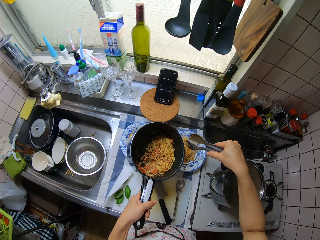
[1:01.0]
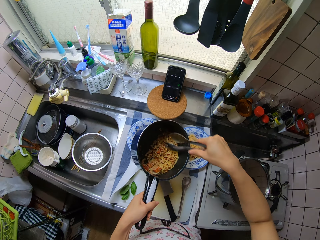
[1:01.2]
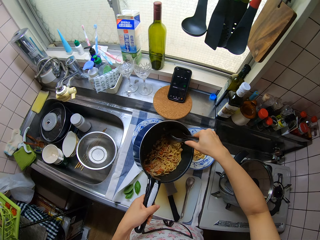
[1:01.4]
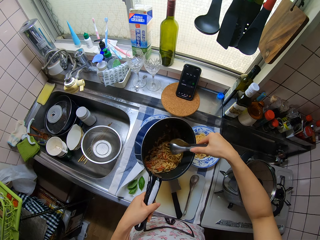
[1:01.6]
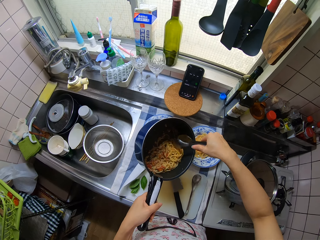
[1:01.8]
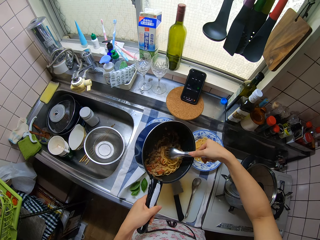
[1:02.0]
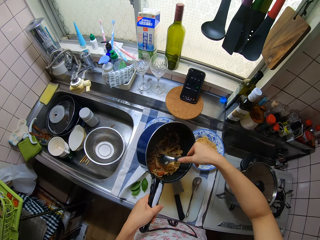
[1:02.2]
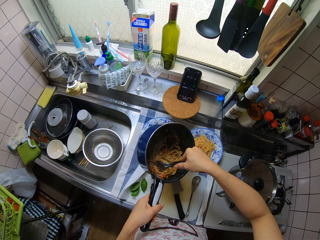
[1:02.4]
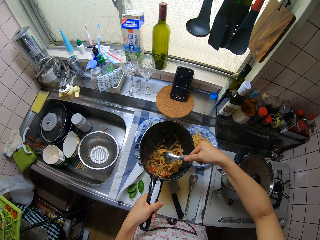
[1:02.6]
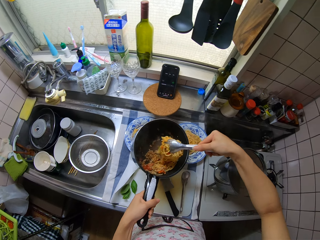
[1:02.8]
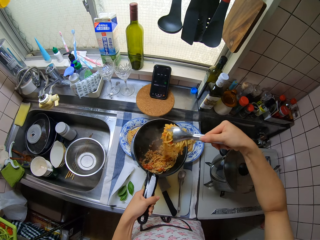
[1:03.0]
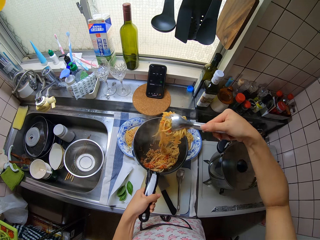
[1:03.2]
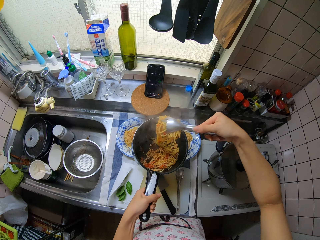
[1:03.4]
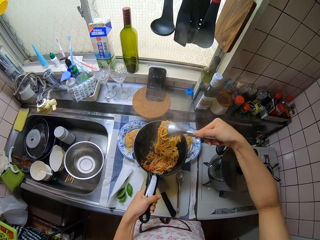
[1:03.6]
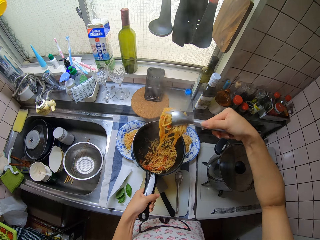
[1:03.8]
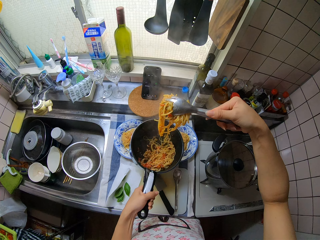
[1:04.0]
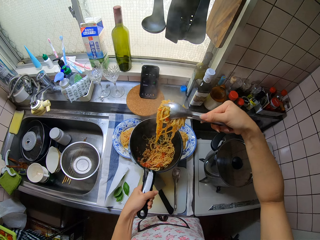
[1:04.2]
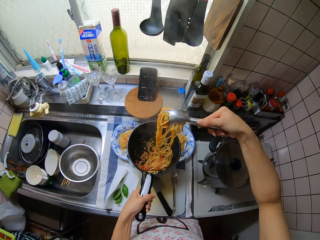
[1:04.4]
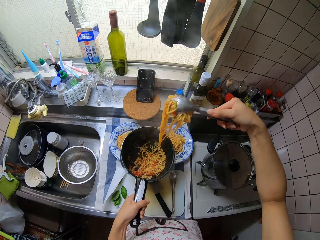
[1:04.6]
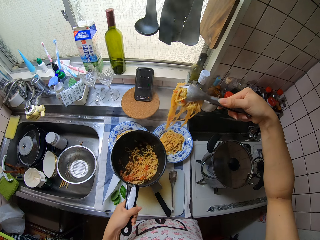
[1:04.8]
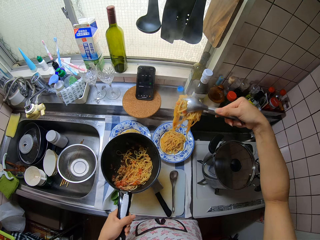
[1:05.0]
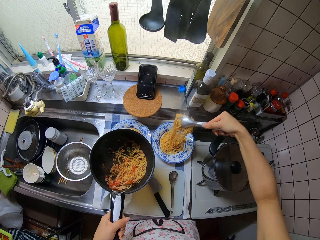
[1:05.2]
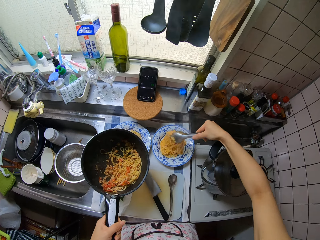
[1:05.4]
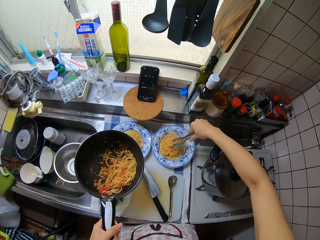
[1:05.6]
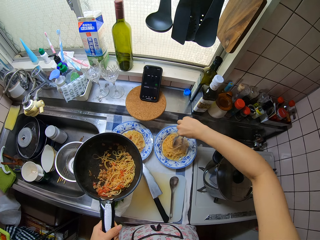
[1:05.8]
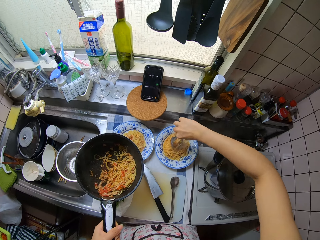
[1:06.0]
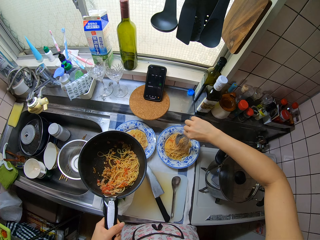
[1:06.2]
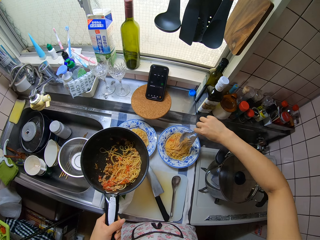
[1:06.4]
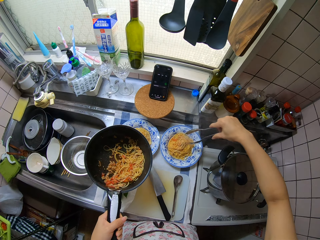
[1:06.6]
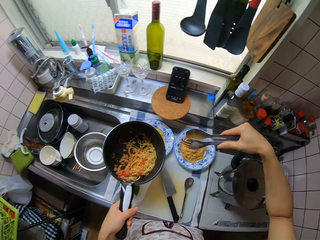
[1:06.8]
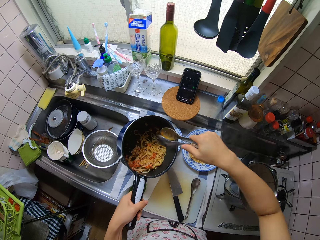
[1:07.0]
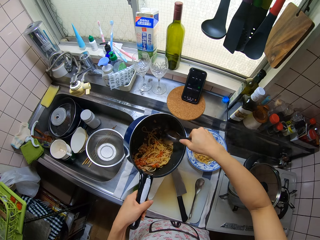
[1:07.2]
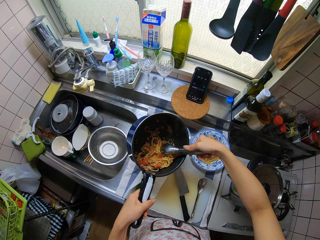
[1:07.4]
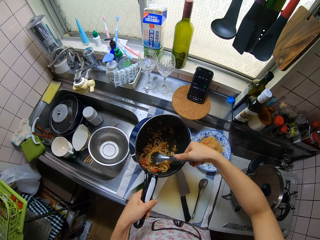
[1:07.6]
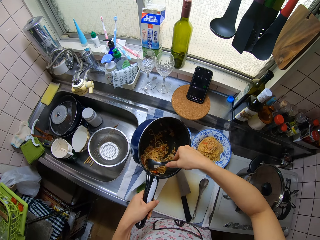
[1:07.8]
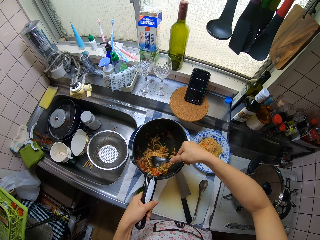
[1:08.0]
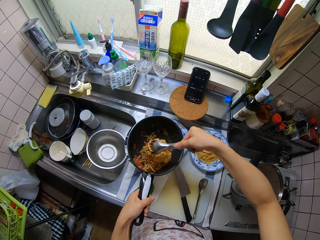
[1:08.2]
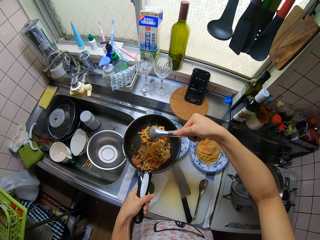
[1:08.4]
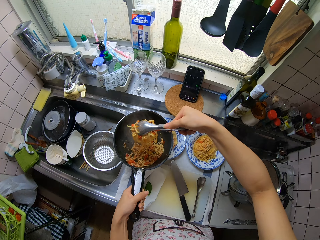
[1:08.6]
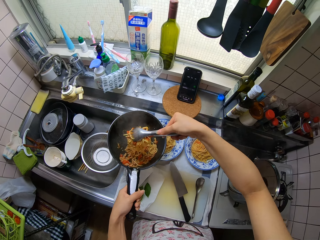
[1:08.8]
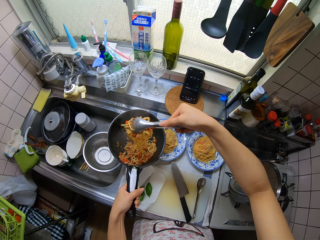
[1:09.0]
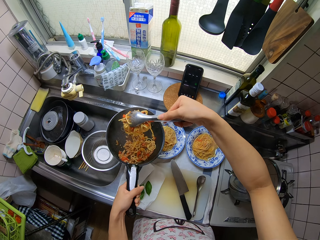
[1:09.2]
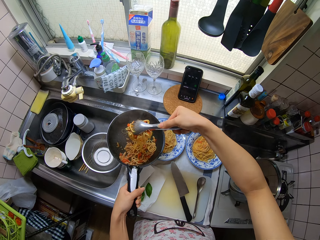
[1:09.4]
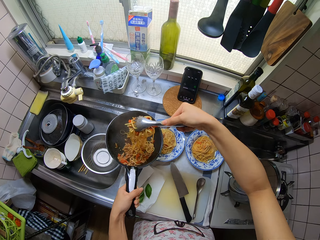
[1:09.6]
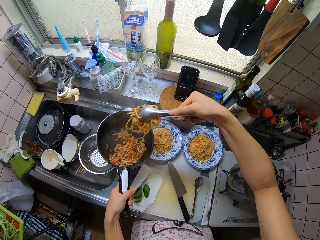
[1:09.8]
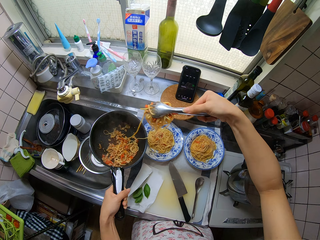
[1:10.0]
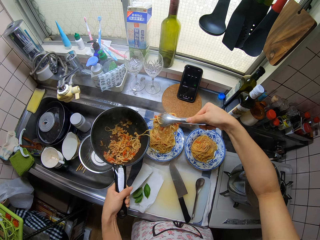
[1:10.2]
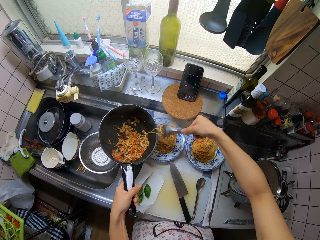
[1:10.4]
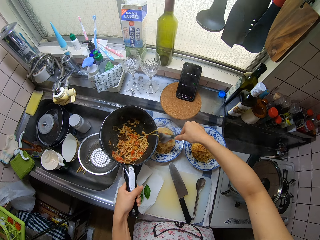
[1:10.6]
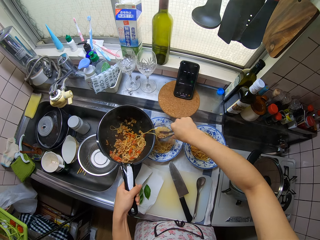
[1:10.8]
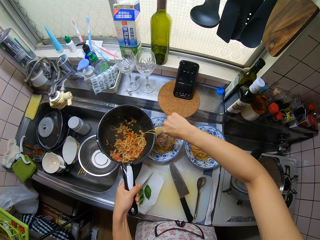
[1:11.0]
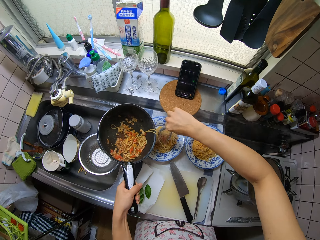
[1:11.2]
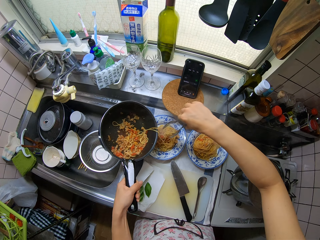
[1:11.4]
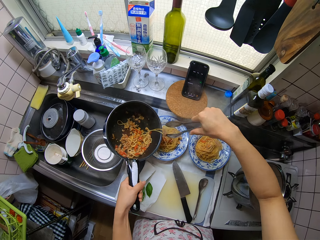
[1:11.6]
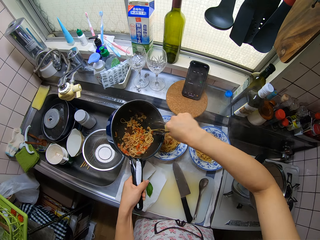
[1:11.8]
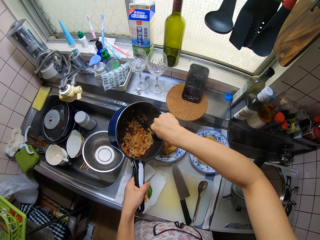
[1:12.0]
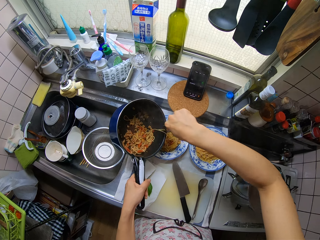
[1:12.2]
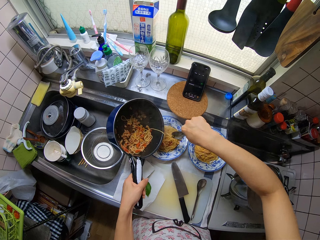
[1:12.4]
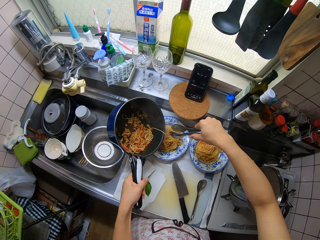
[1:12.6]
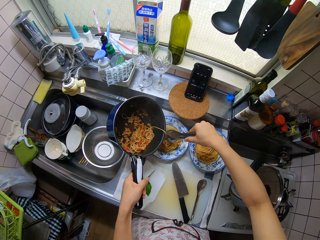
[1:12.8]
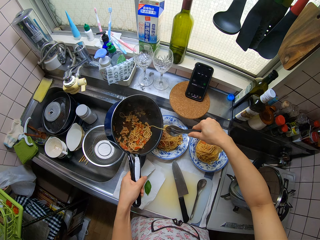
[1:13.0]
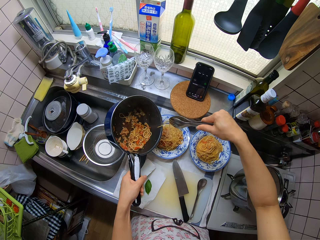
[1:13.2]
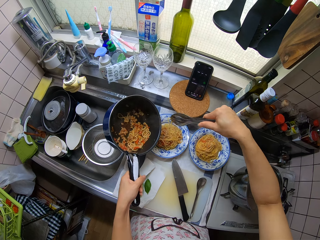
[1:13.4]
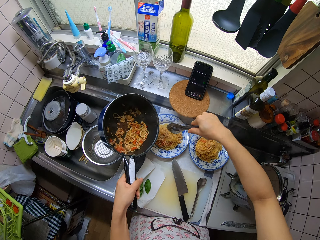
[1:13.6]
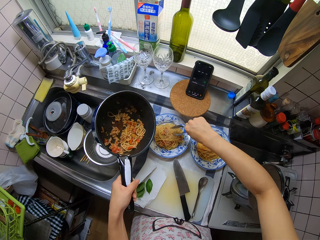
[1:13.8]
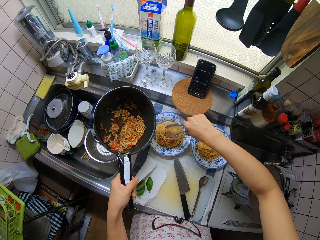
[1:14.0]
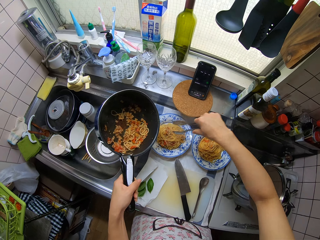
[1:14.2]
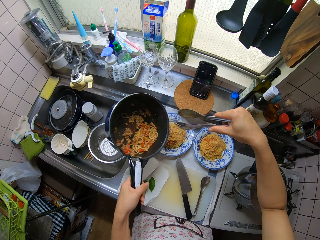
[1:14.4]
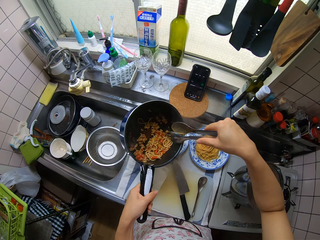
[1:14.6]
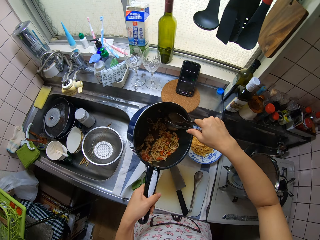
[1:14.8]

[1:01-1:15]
The camera wearer puts the noodle in the plate. They spoon spaghetti from the sauce pan with the tong. They serve the spaghetti into the second plate. They spoon spaghetti from the sauce pan with the tong. They serve the spaghetti into the first plate. They lift the sufuria.

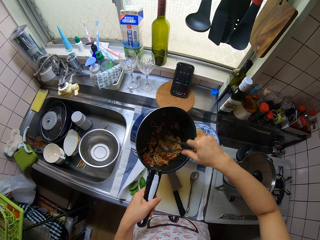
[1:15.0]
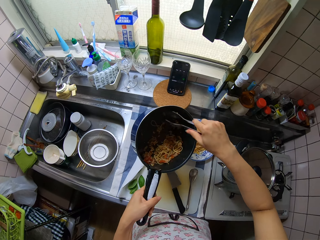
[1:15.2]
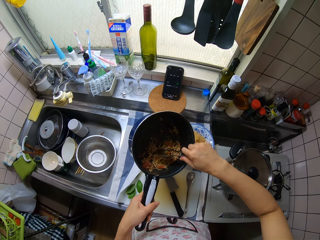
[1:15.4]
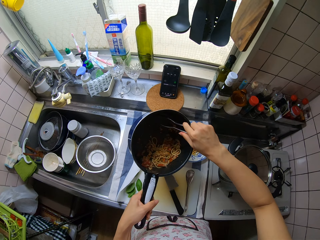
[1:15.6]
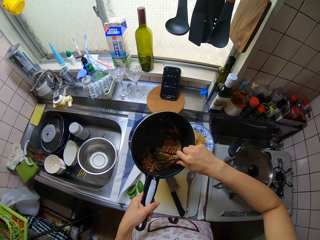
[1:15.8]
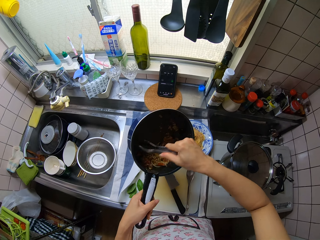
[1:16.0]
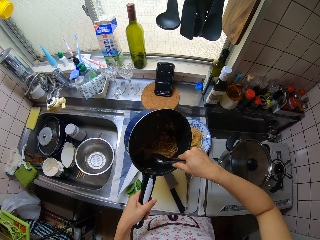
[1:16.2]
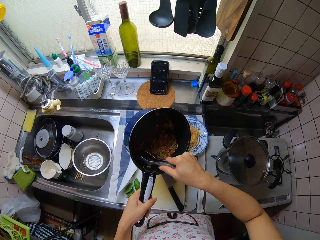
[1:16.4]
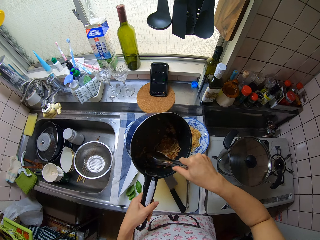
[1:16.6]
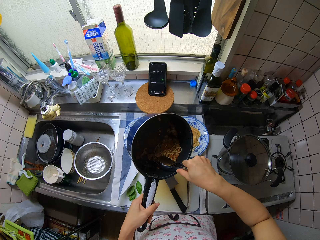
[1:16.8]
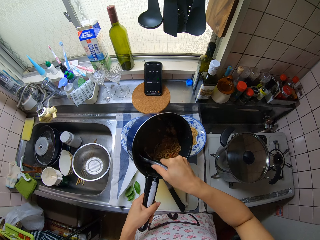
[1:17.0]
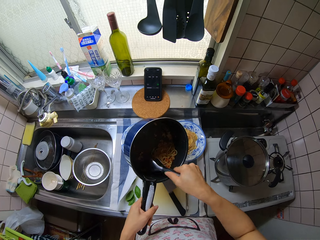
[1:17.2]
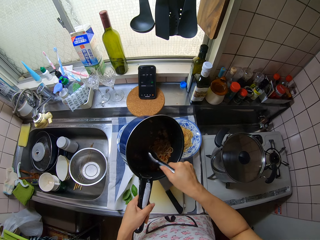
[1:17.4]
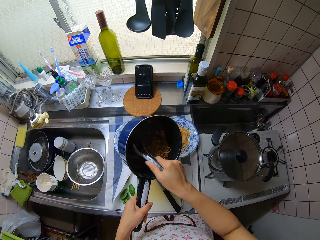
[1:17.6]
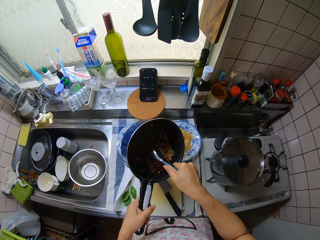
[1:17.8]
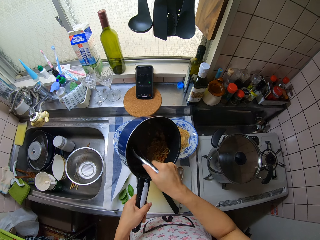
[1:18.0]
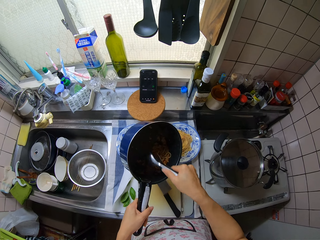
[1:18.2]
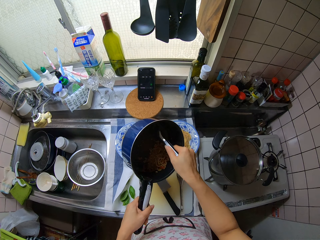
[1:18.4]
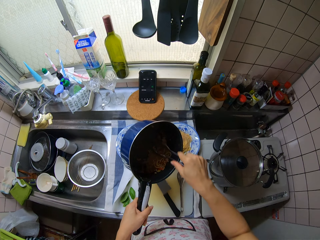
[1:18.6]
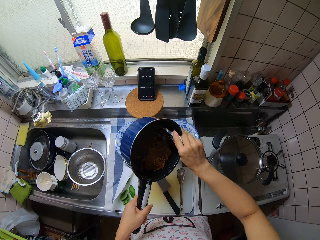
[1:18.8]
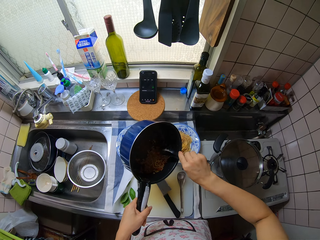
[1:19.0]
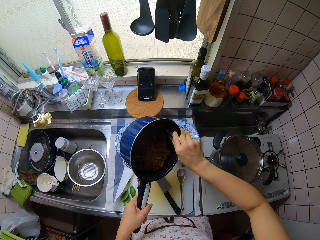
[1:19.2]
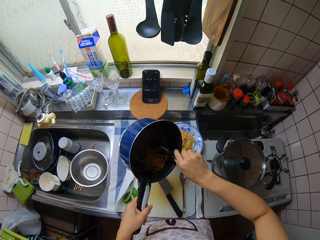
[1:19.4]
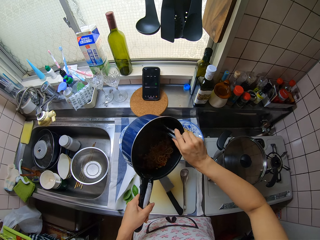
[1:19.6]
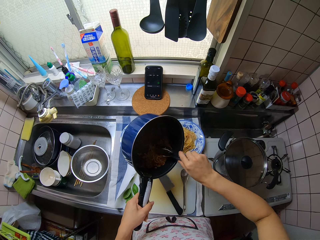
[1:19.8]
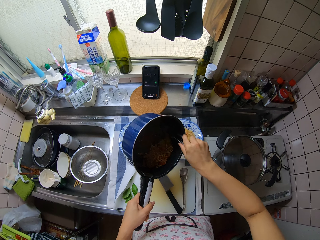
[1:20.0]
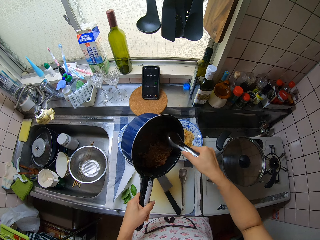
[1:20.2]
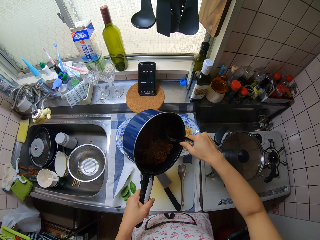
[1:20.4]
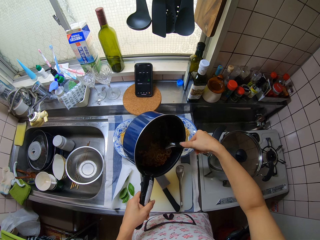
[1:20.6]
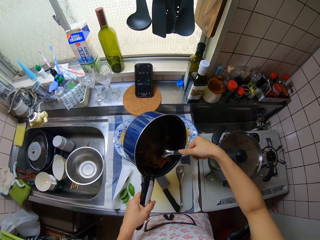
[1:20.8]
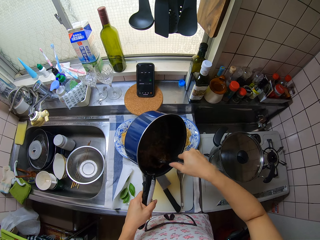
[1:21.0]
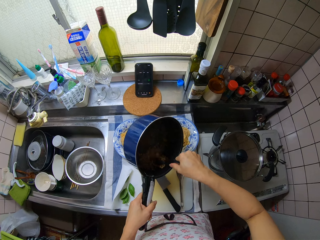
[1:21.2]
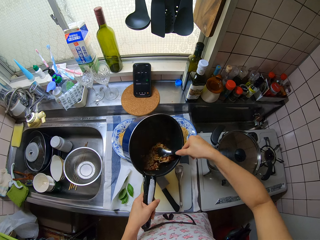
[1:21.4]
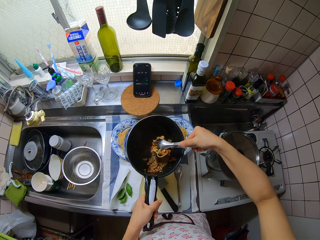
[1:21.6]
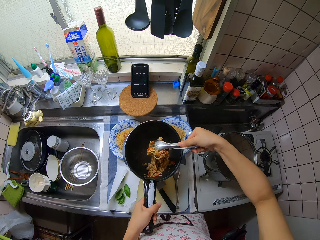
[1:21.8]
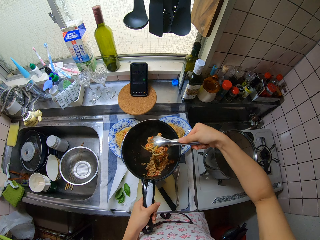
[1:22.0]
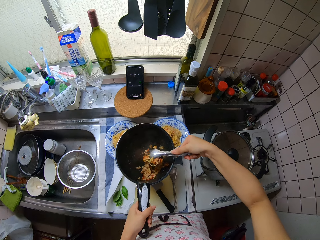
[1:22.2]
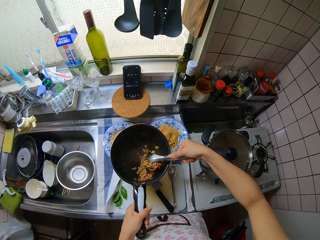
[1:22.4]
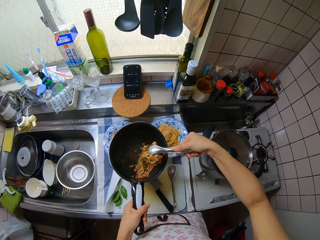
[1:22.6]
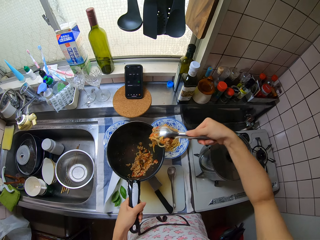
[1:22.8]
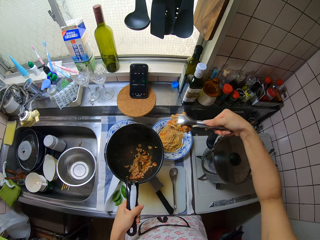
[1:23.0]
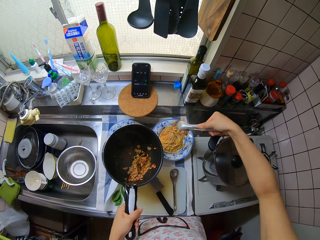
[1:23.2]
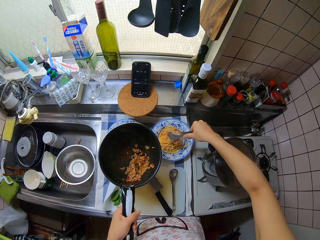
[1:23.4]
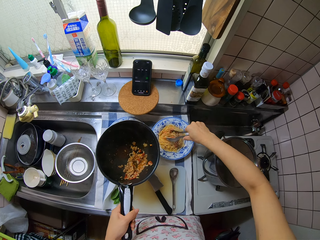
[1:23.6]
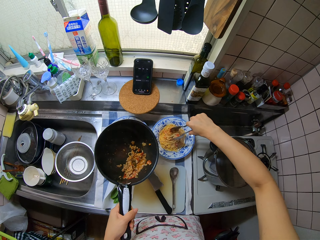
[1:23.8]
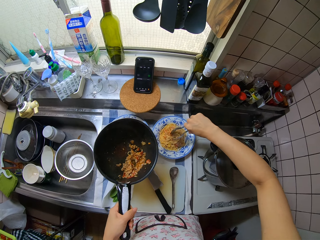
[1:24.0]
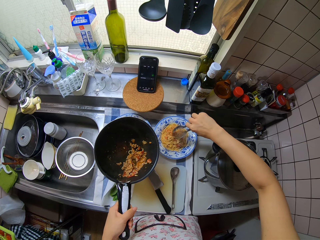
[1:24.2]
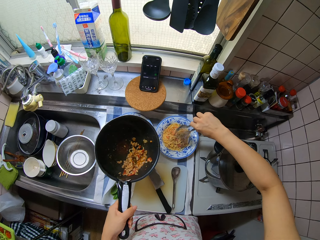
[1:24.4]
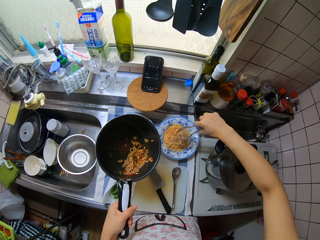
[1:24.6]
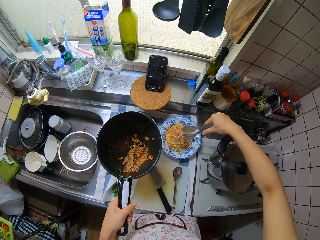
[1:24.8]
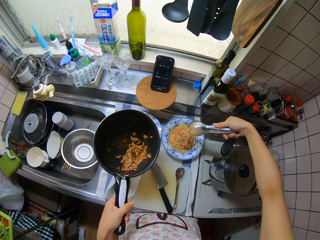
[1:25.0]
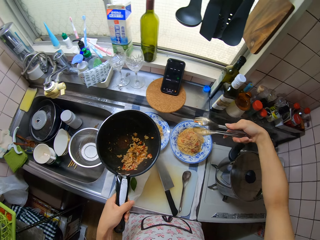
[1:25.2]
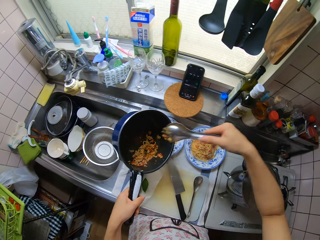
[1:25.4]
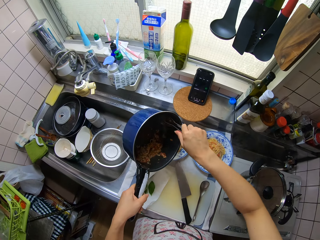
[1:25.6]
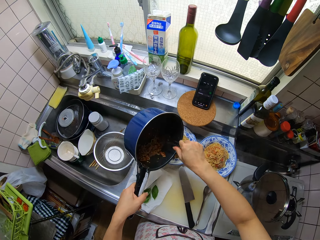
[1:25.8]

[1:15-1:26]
The camera wearer puts the noodle in the plate. They scratch the sauce pan with the tong. They collect the noodle. They spoon spaghetti from the sauce pan with the tong. They serve the spaghetti into the second plate.
